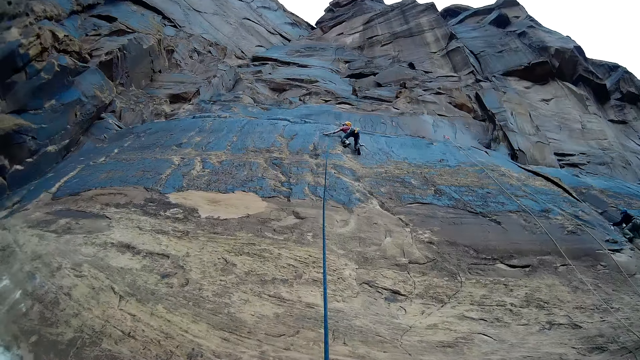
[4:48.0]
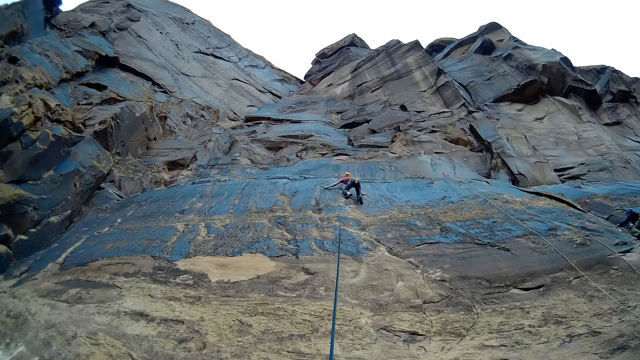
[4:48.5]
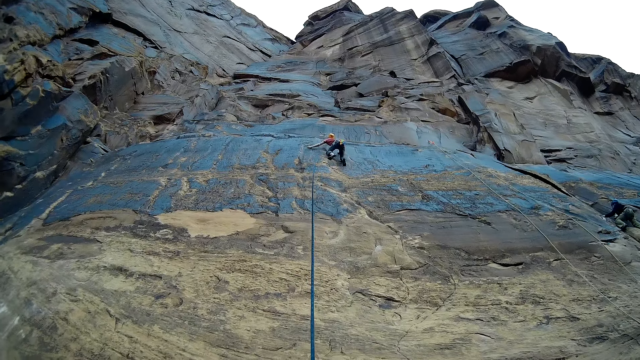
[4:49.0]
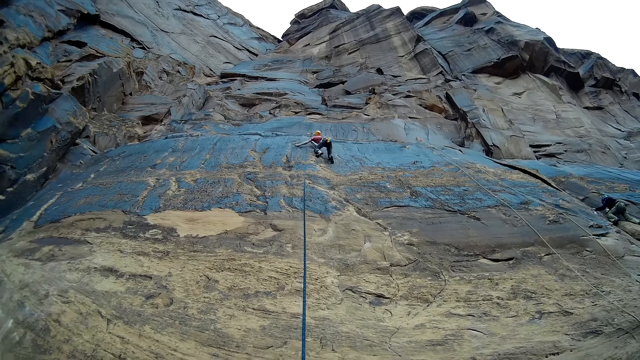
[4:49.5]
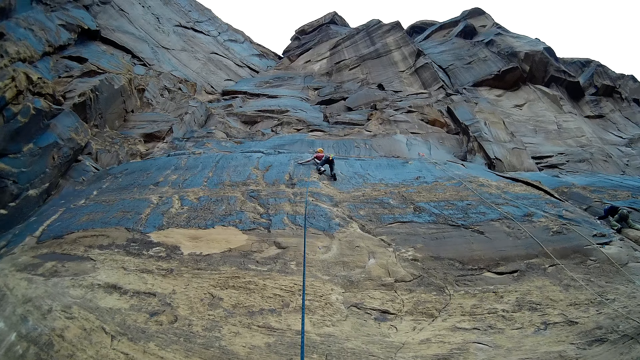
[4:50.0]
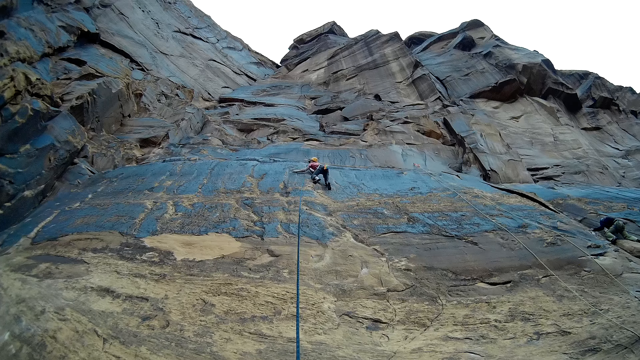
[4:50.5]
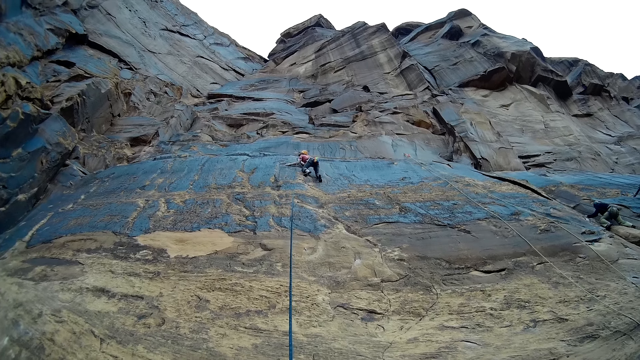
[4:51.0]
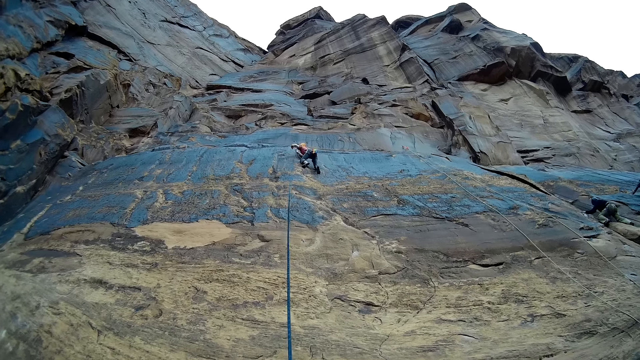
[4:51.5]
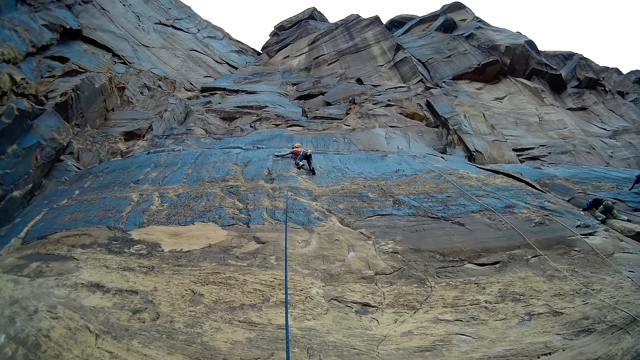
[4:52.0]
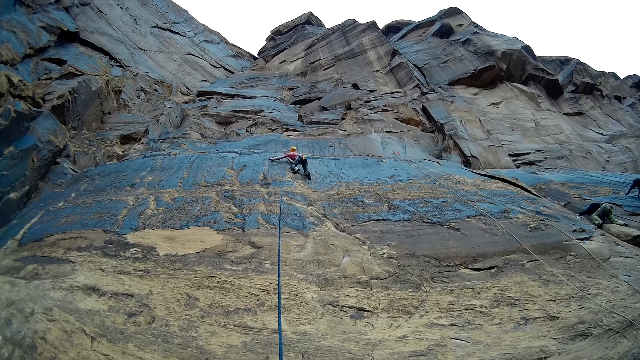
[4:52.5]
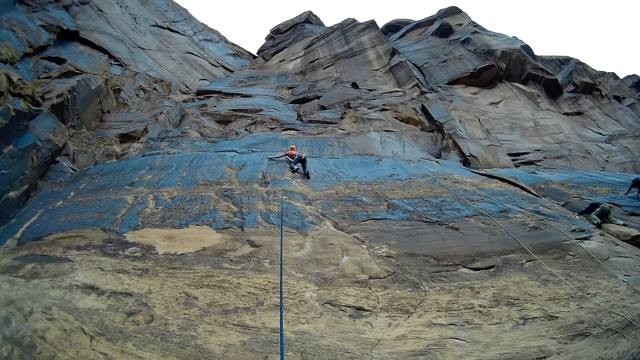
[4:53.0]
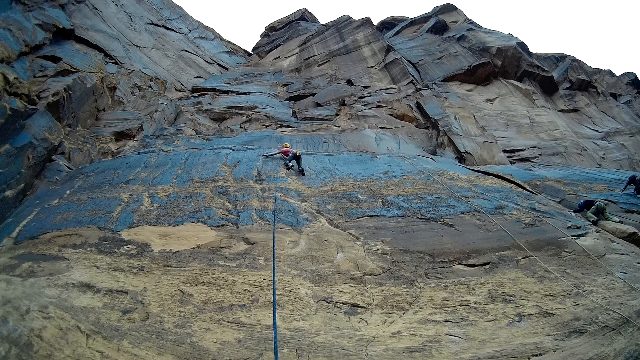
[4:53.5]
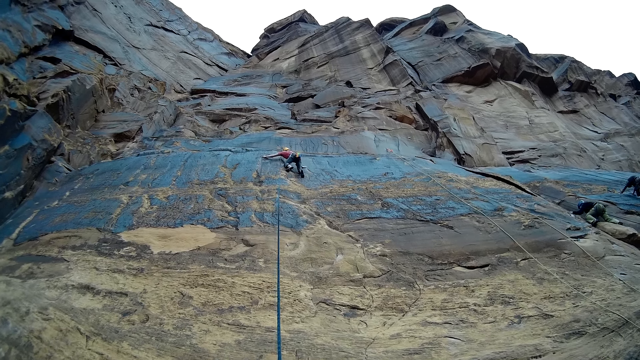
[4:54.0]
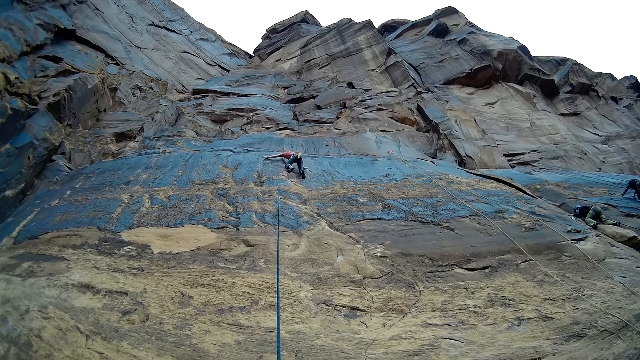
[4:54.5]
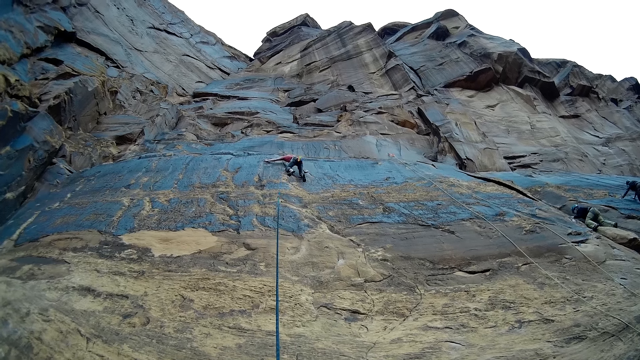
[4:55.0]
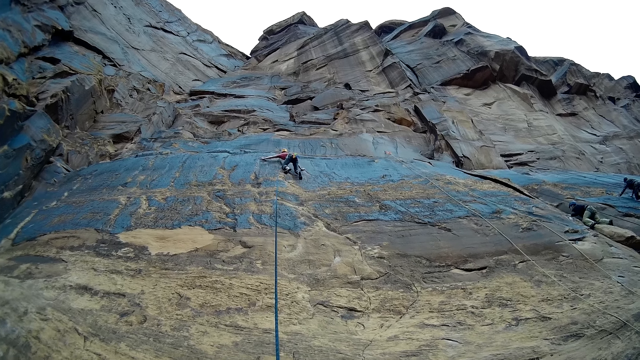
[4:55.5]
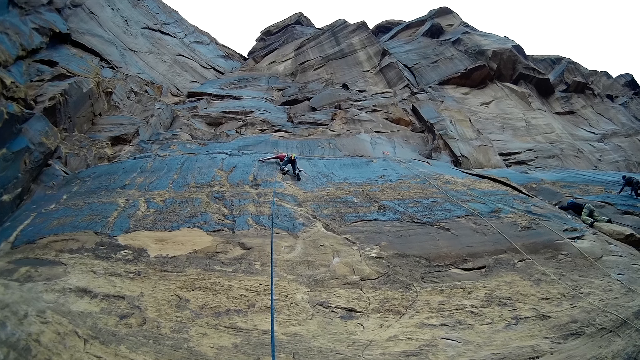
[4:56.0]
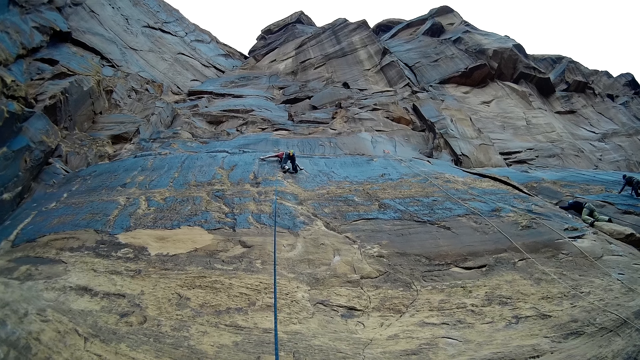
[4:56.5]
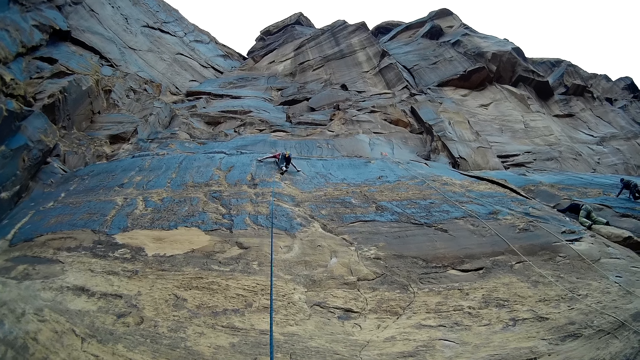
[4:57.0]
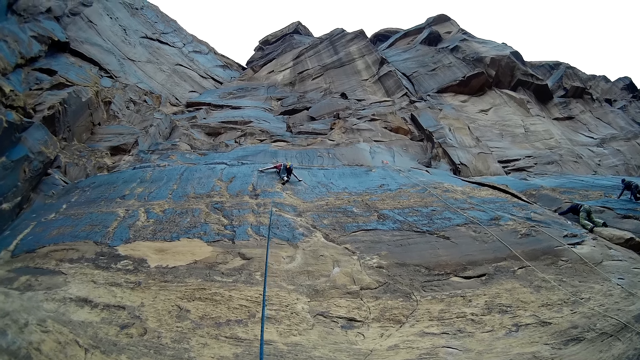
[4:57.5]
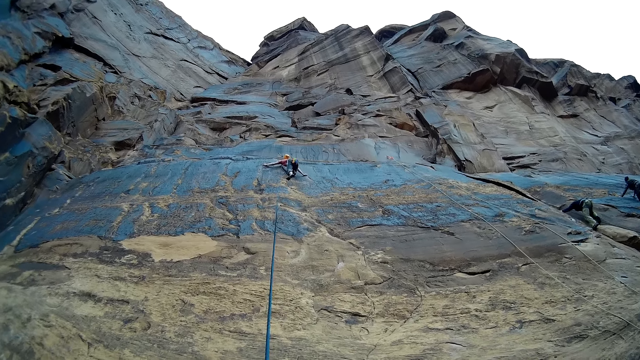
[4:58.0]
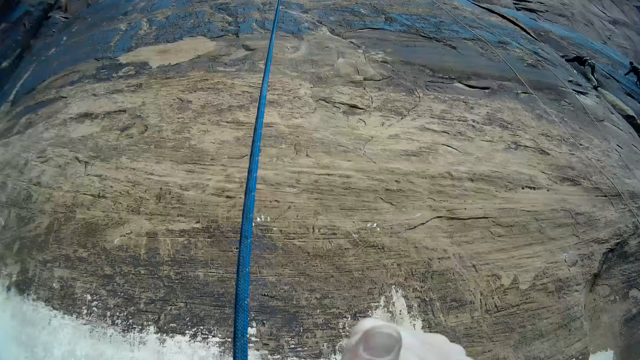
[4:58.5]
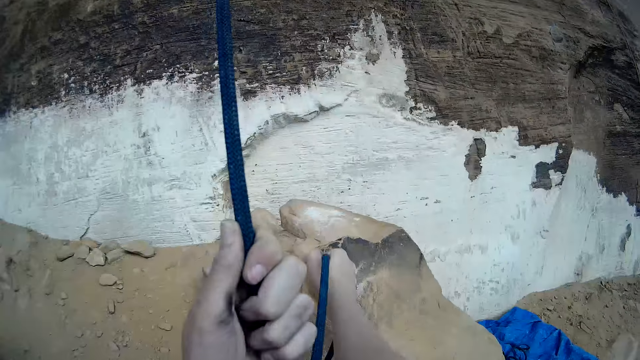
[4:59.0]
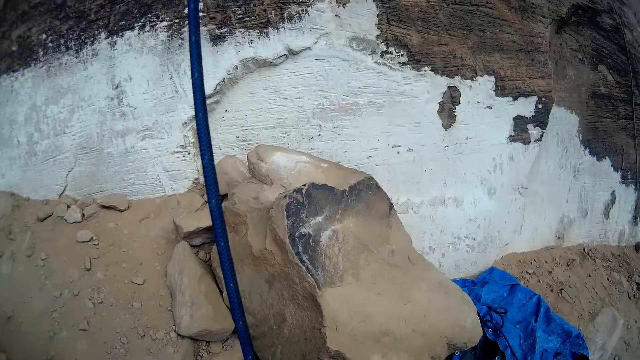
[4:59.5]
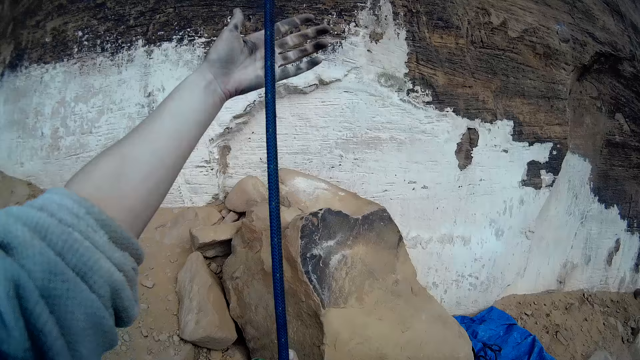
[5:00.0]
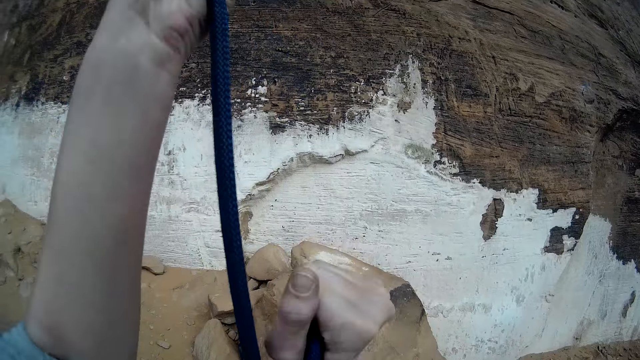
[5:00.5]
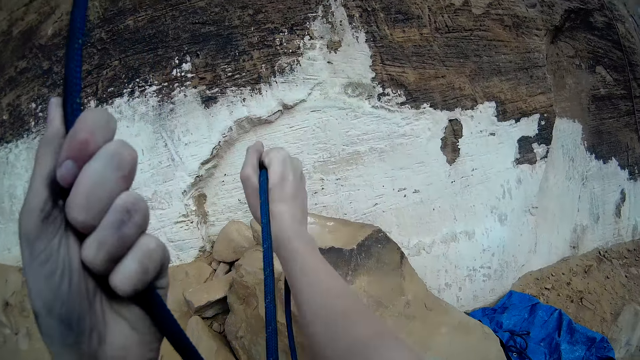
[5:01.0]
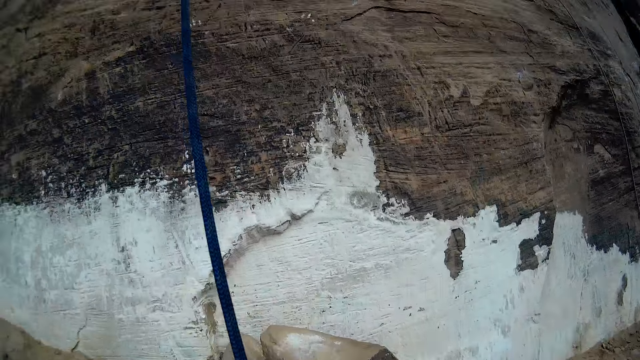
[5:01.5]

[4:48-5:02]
A man climbs the mountain. Another man climbs up the rock. The first man climbs the mountain. The other man climbs the mountain. The camera wearer pulls the rope. They loop the rope on a belay device.

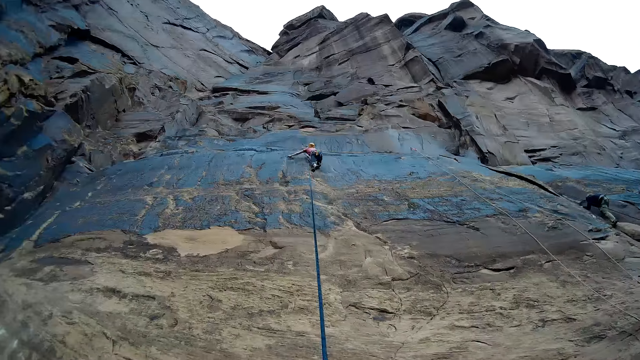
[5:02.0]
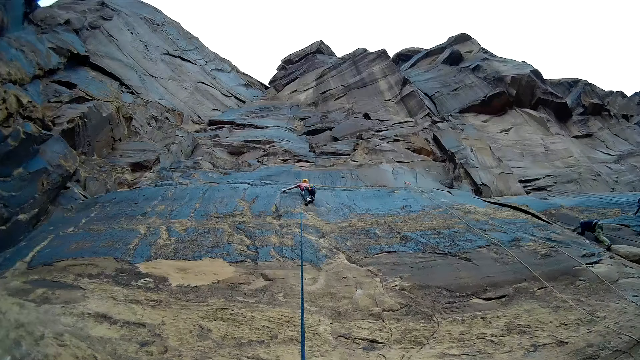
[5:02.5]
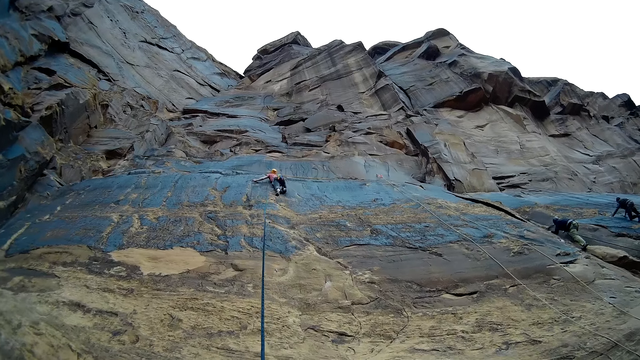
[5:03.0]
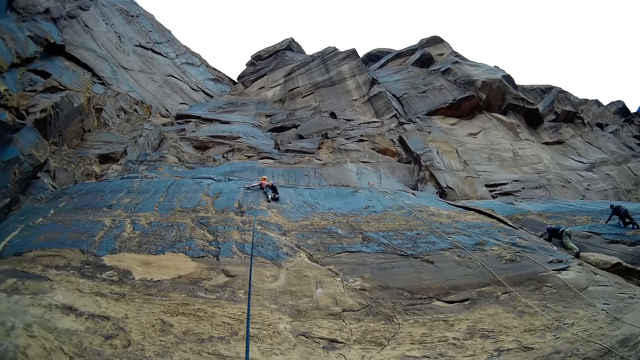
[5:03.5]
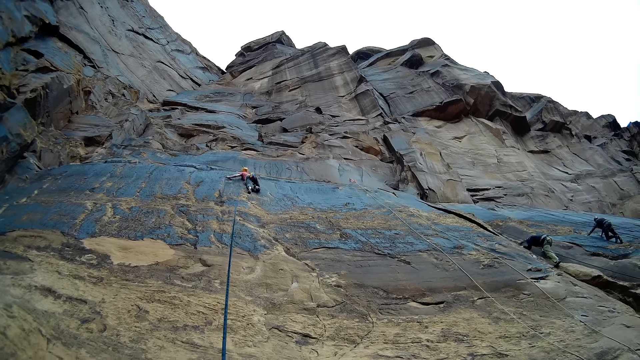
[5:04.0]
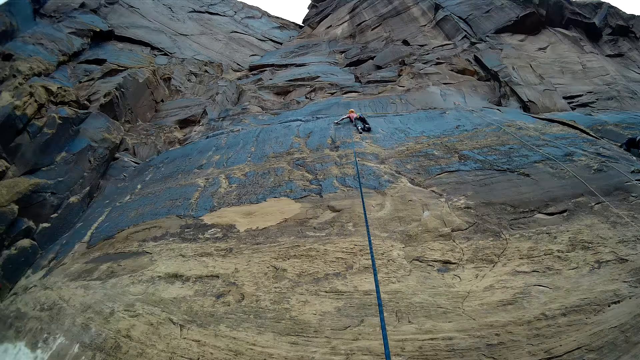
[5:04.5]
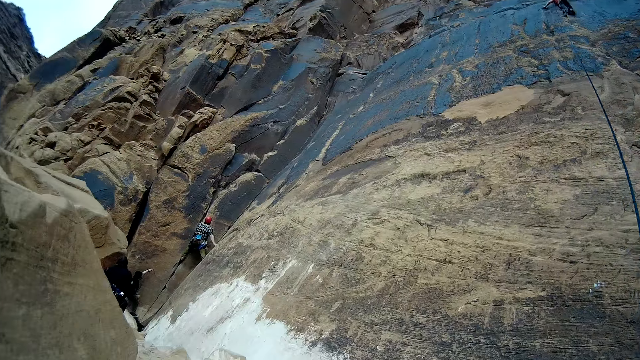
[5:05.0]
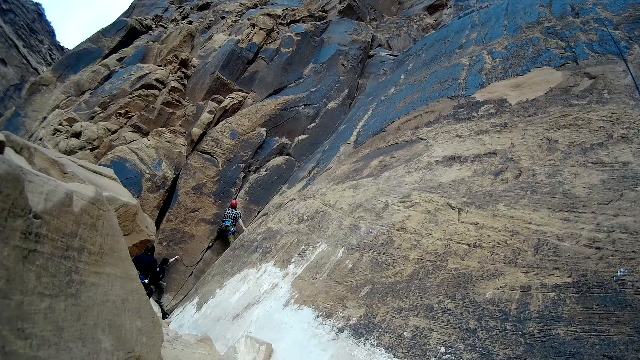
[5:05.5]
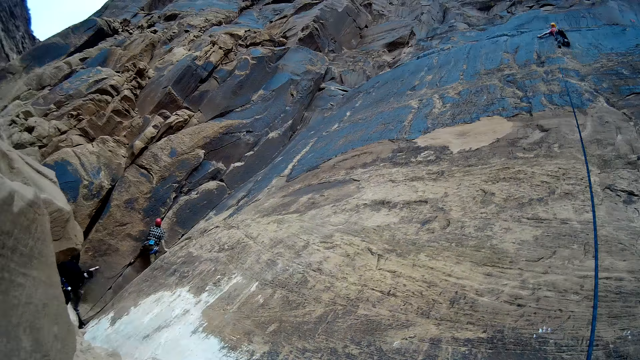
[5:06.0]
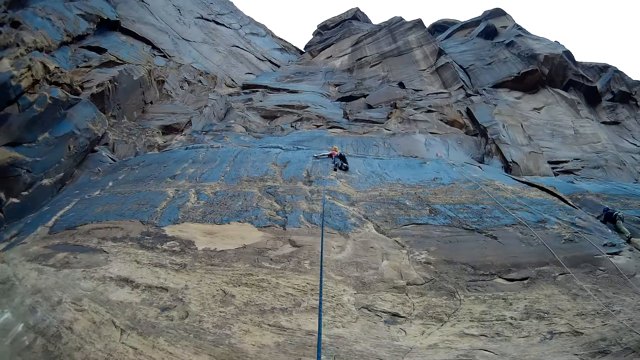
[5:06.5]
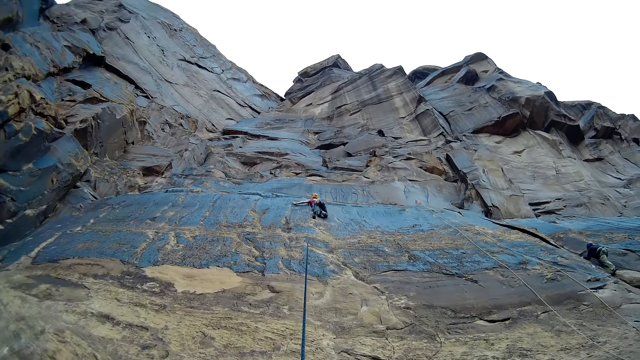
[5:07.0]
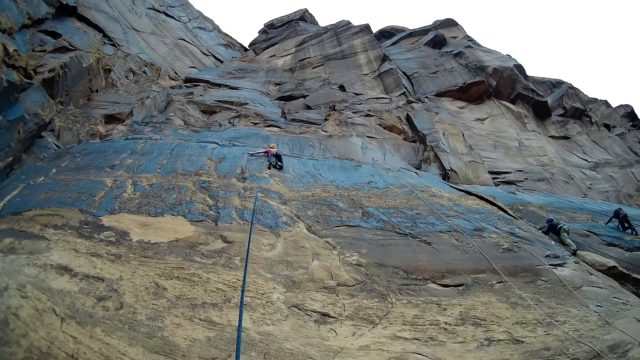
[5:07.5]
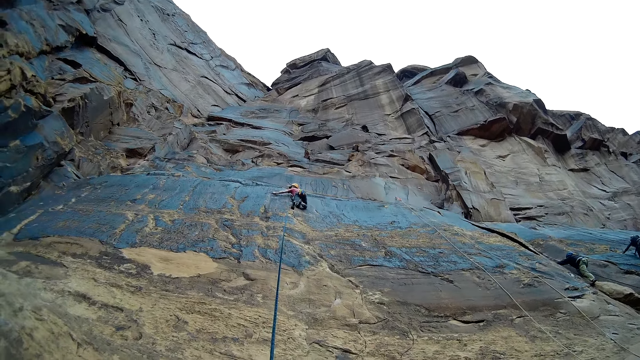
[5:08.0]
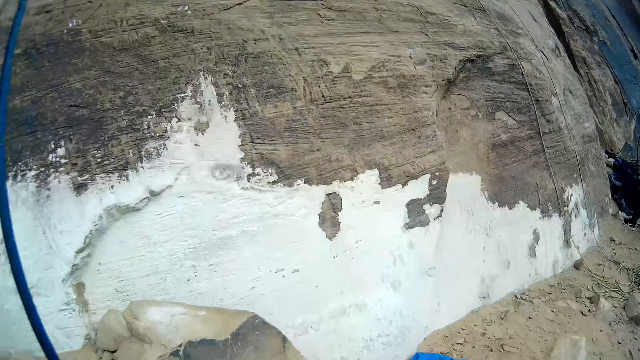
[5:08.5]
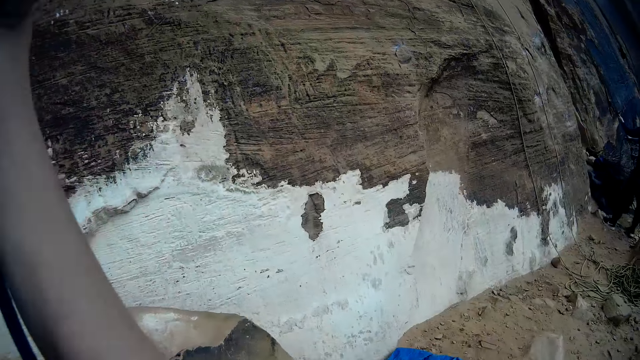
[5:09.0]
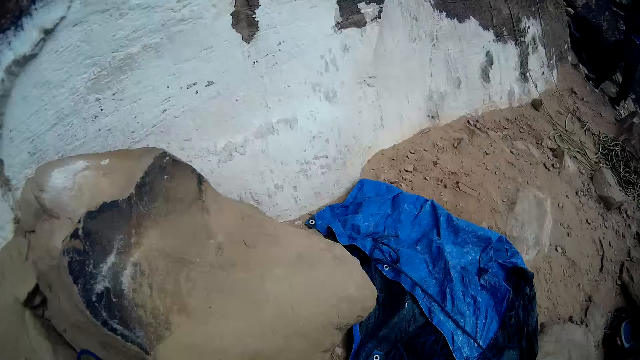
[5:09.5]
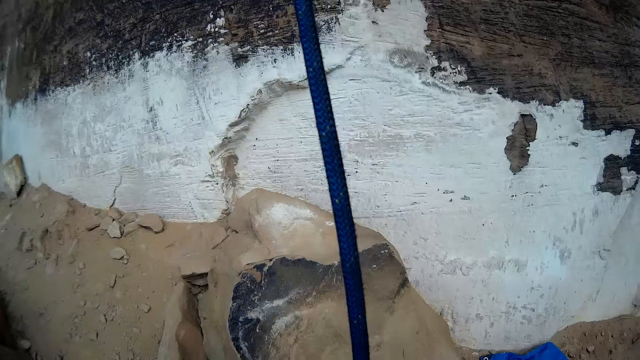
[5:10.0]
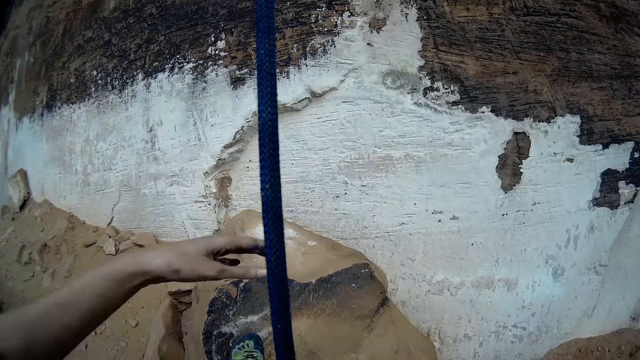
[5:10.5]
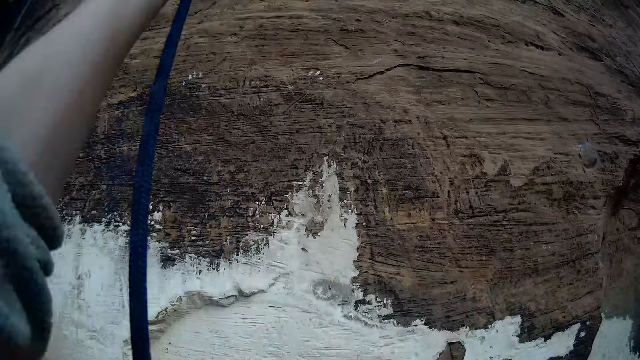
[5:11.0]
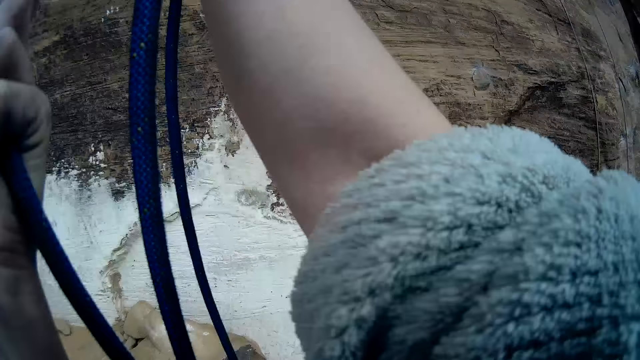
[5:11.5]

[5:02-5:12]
A man climbs the mountain. Another man climbs up the rock. A third man climbs the mountain. The camera wearer looks around the rock. The first man climbs the mountain. The camera wearer loops the rope on a belay device. They pull the rope.
